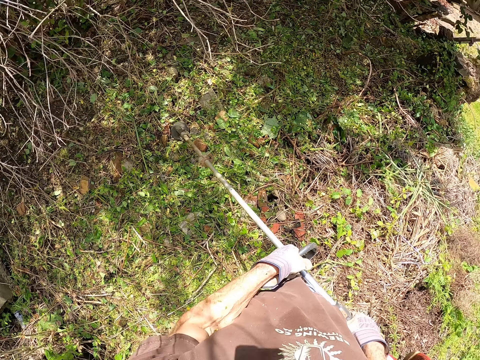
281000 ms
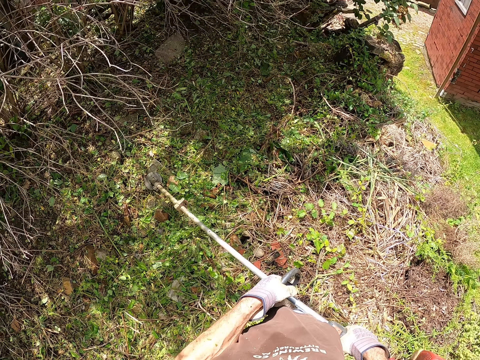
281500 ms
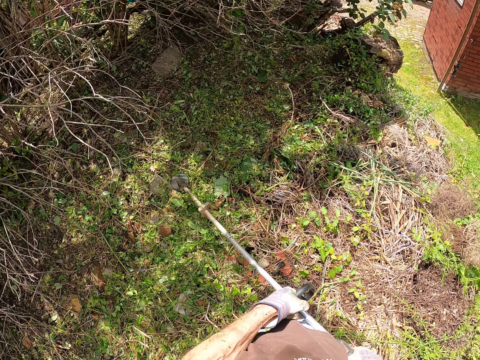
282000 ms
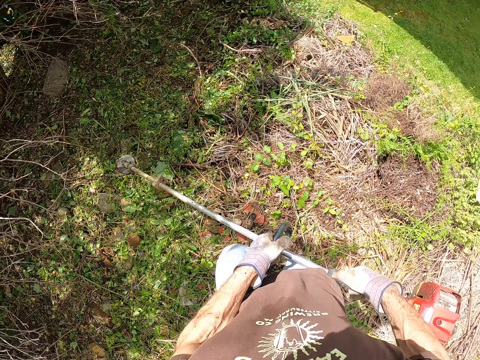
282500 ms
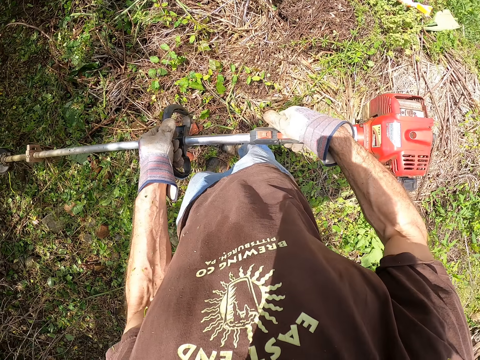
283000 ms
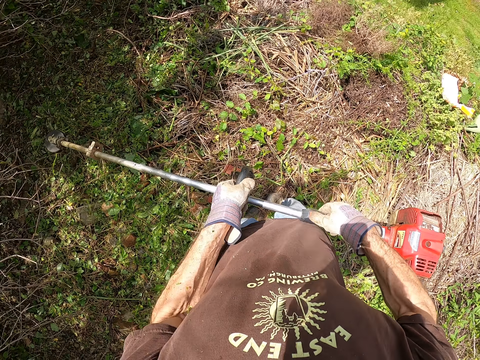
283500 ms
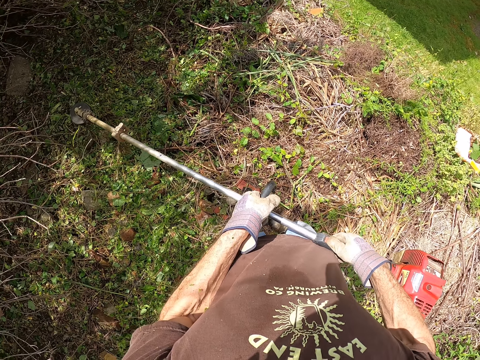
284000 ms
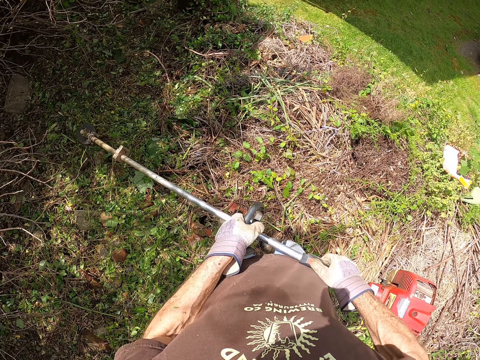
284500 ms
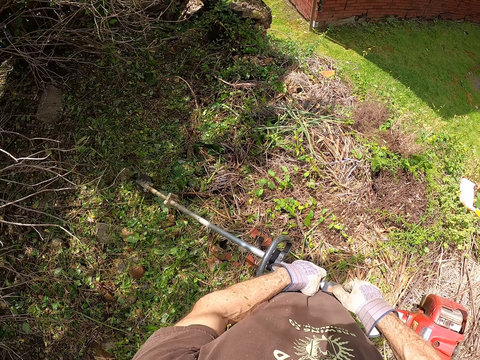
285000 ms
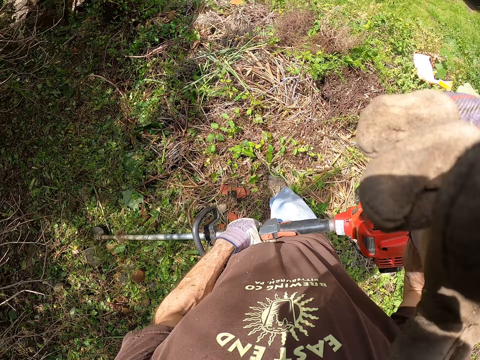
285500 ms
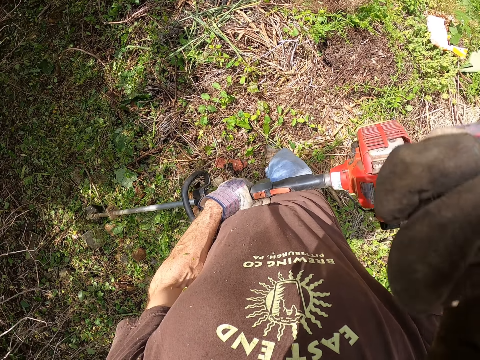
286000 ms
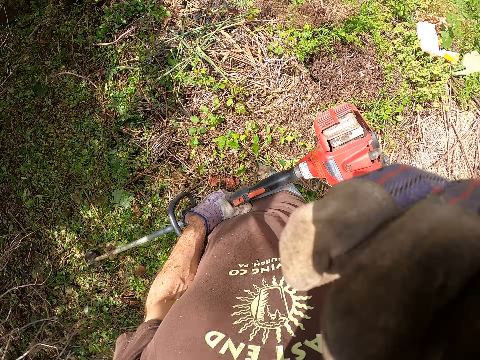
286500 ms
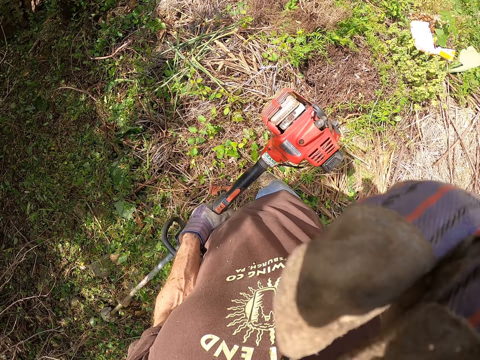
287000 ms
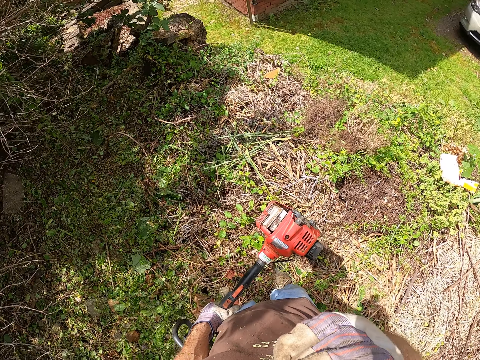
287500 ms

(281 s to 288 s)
The camera wearer stands on the weed. He pulls his hand off the brush cutter. He touches himself. He holds the camera. He pulls his hand off the camera.

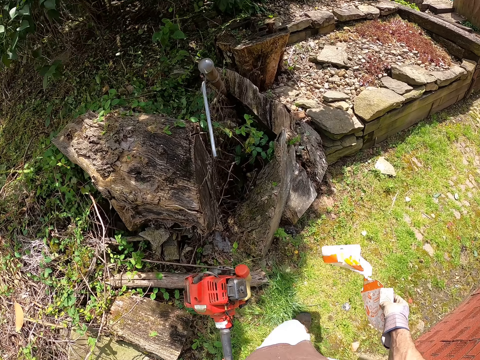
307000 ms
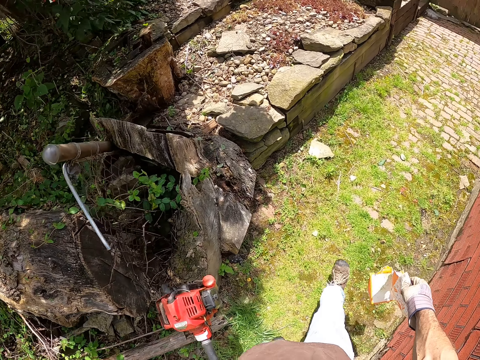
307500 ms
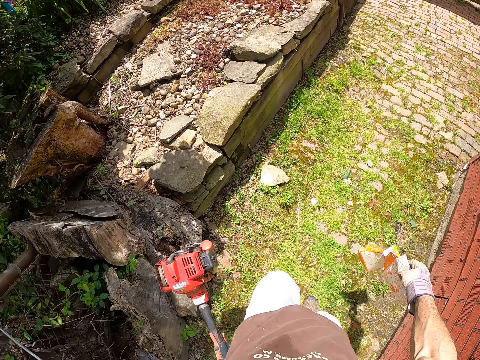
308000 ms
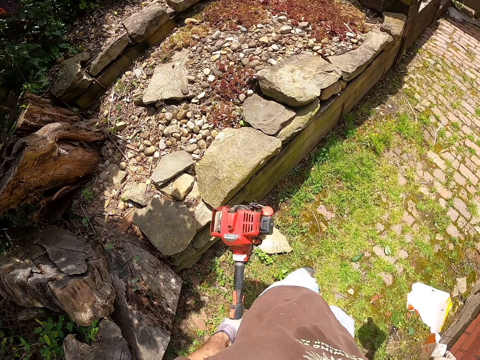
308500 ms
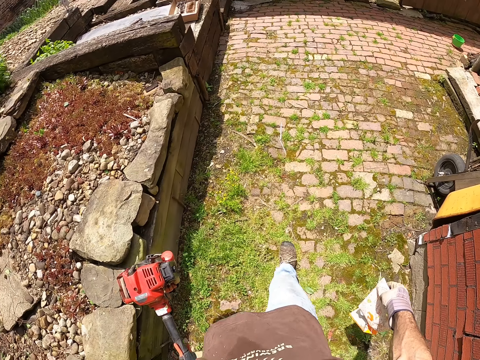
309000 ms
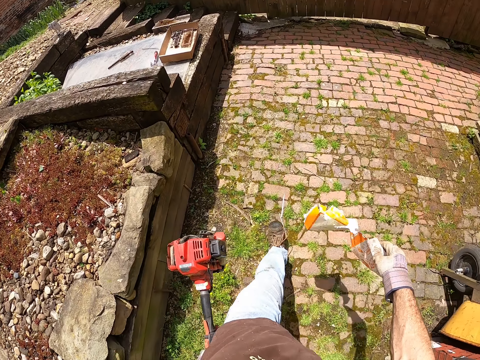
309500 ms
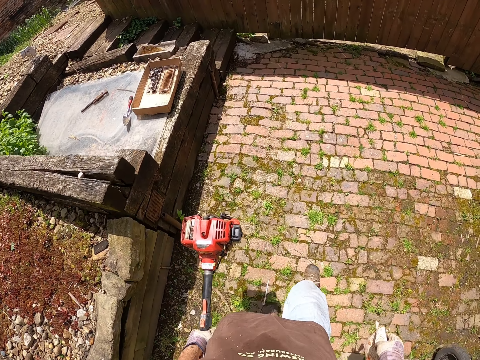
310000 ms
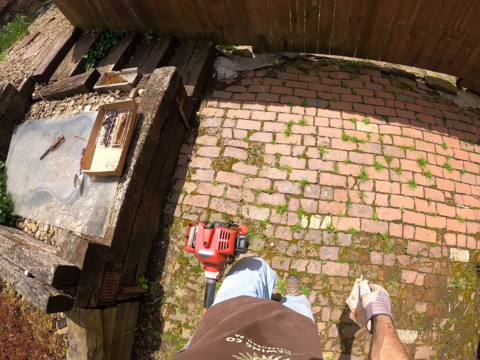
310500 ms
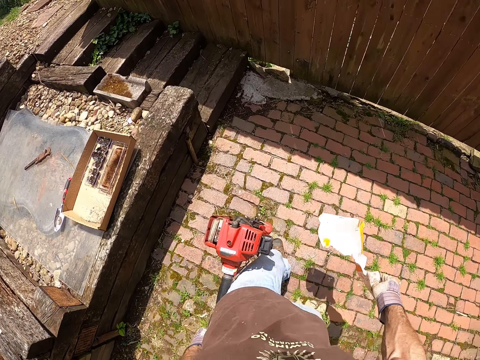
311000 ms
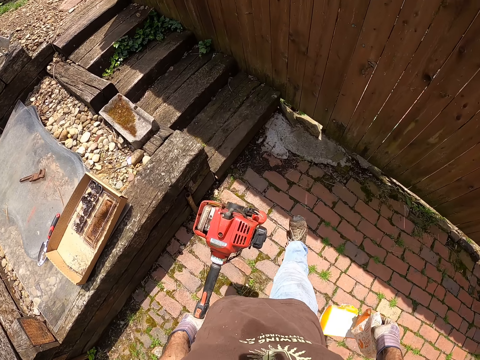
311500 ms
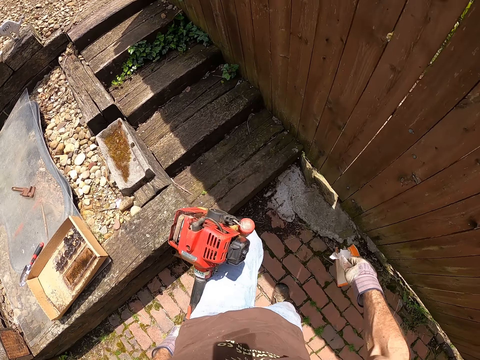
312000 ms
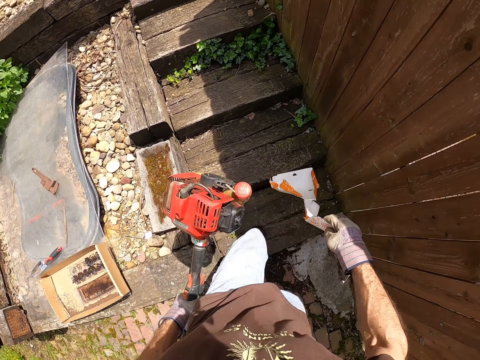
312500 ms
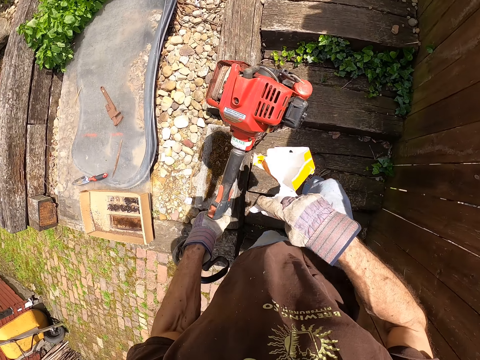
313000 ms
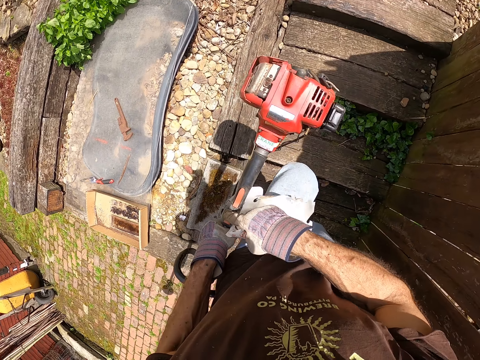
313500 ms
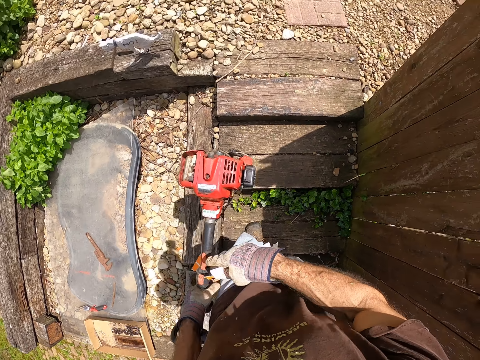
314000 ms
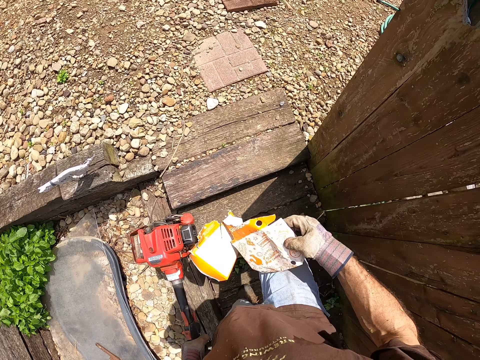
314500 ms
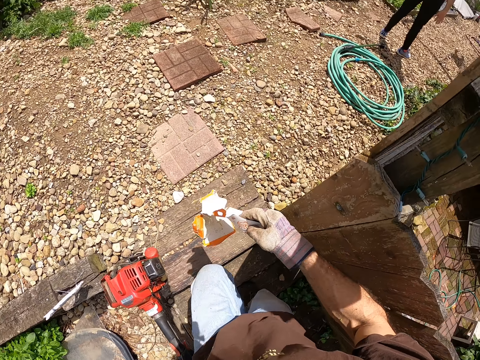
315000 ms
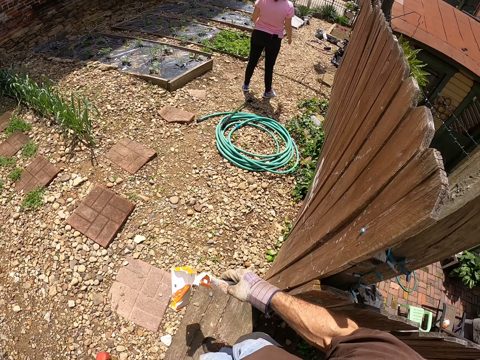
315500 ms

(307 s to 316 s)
The camera wearer walks around the compound. He climbs the stairs, holds the brush cutter with both hands, and pulls his hand off the brush cutter. He climbs the stairs.

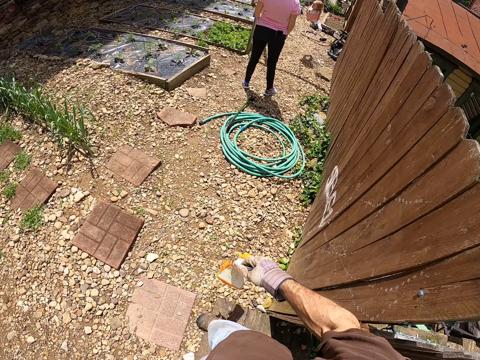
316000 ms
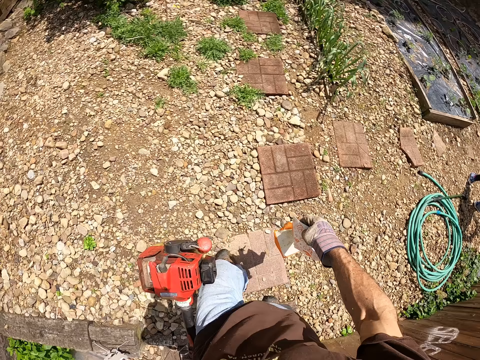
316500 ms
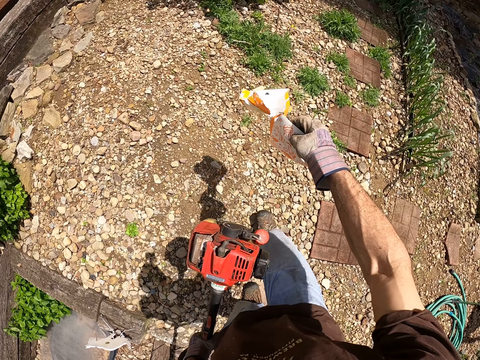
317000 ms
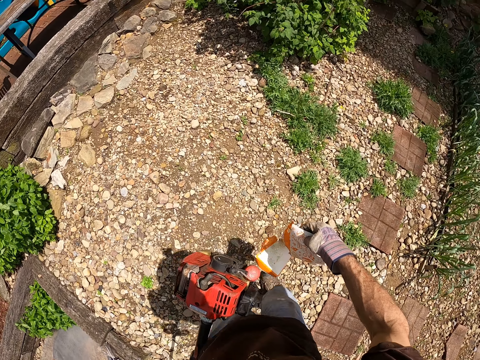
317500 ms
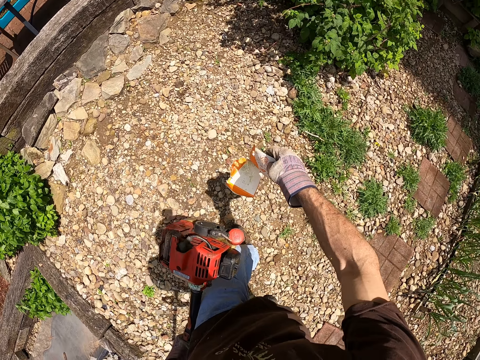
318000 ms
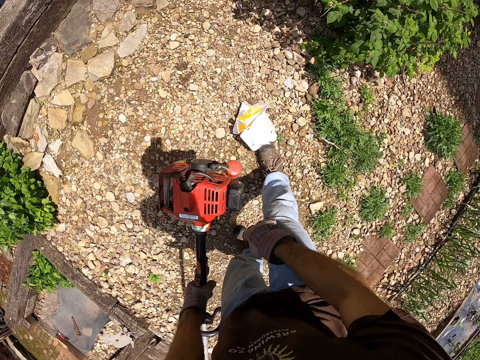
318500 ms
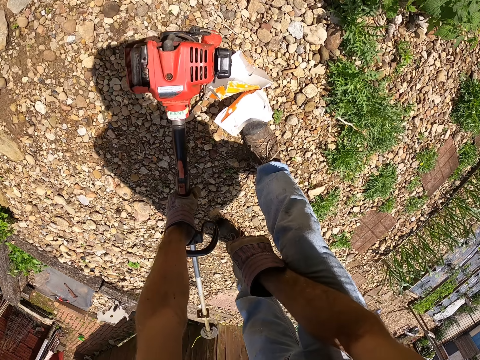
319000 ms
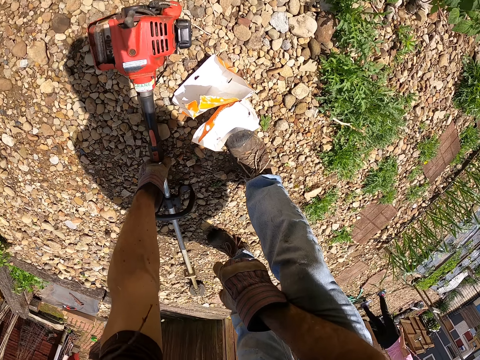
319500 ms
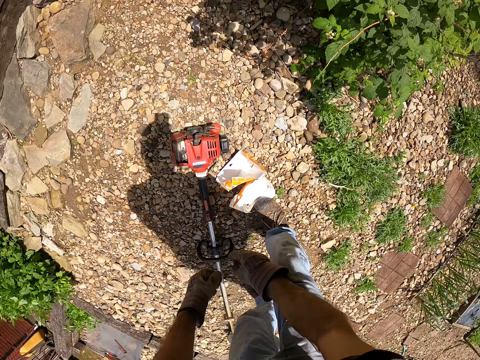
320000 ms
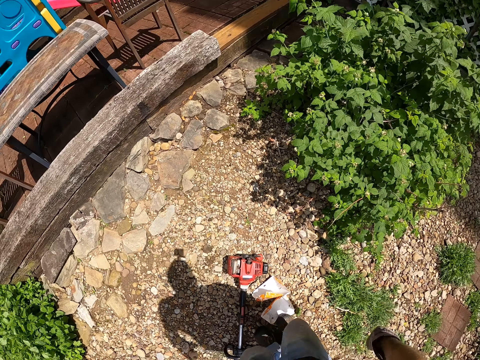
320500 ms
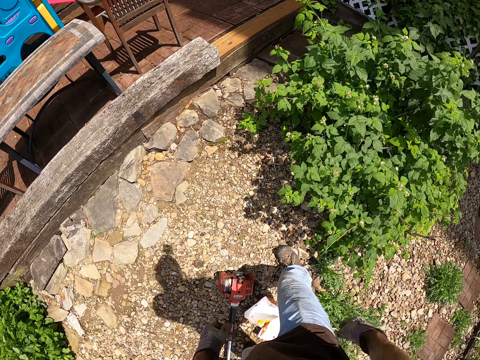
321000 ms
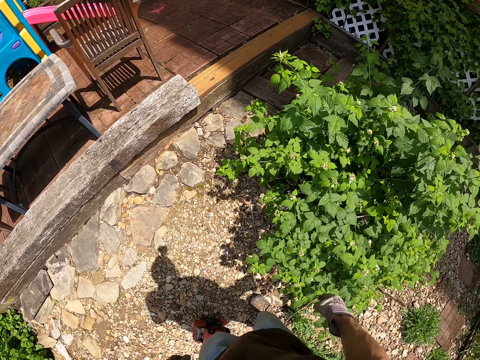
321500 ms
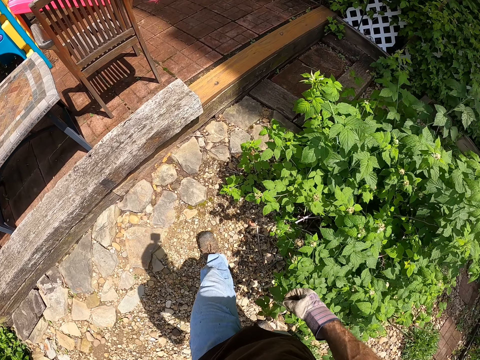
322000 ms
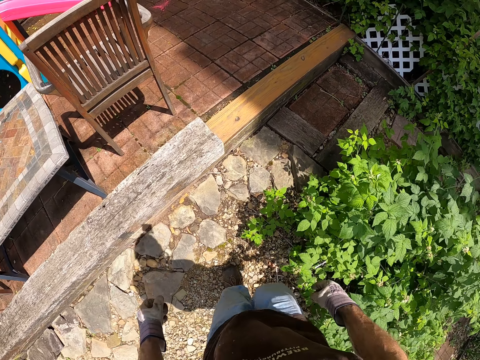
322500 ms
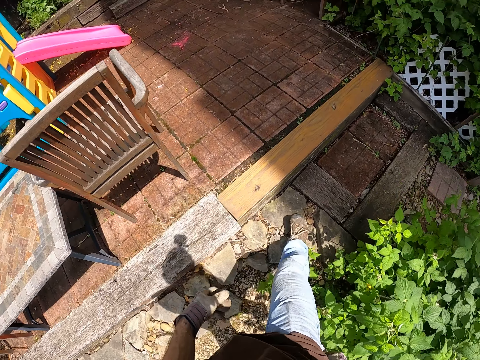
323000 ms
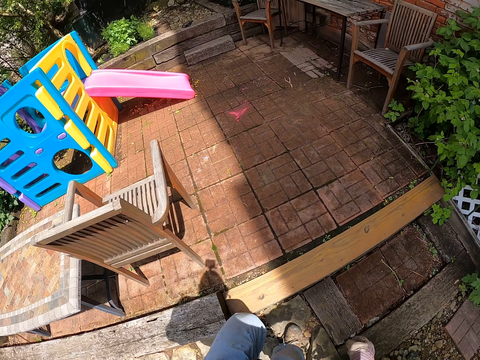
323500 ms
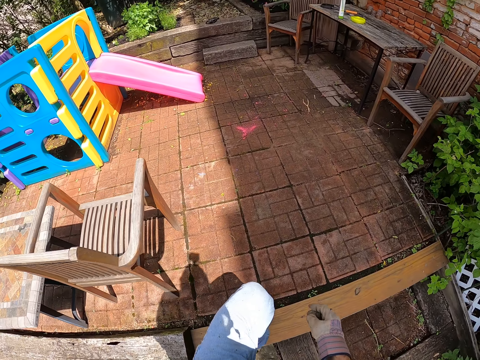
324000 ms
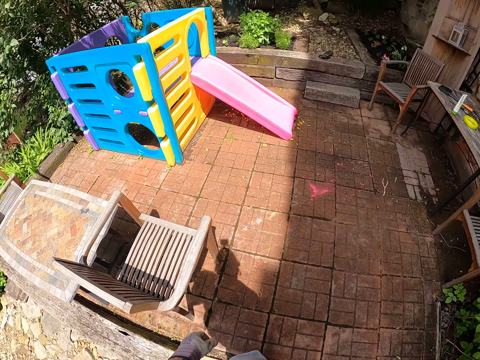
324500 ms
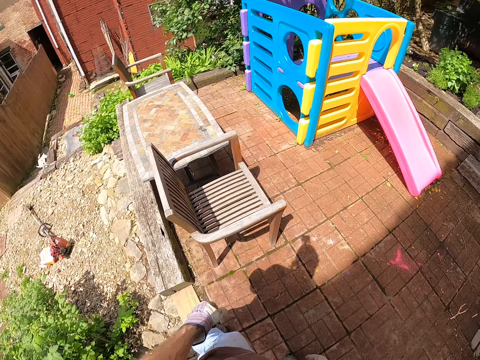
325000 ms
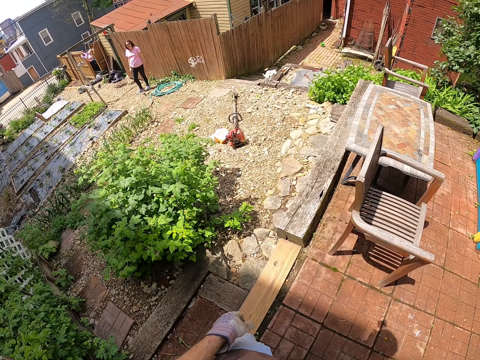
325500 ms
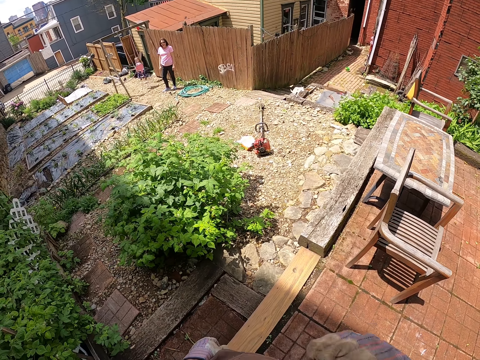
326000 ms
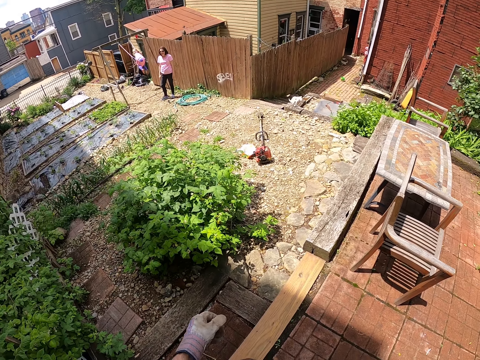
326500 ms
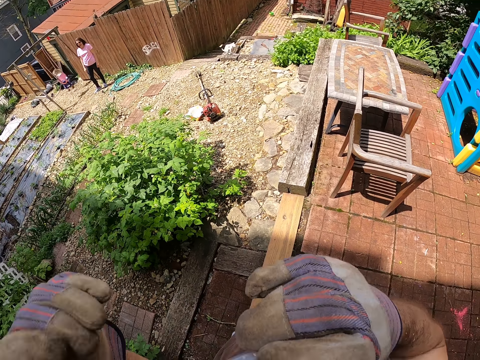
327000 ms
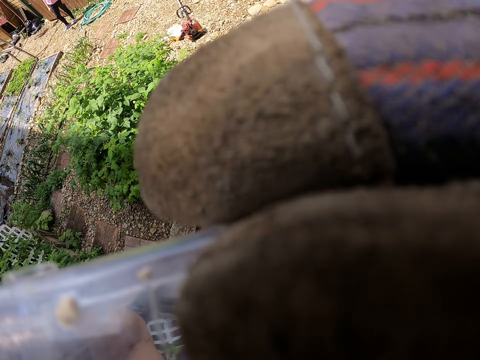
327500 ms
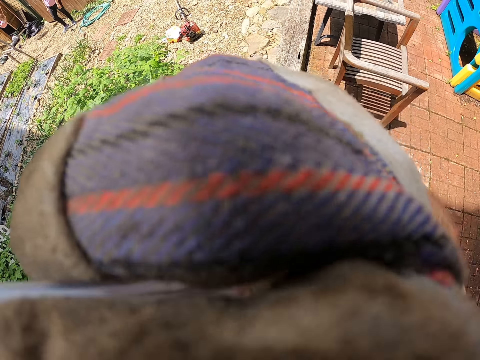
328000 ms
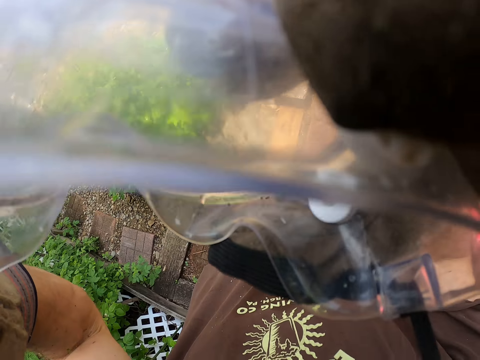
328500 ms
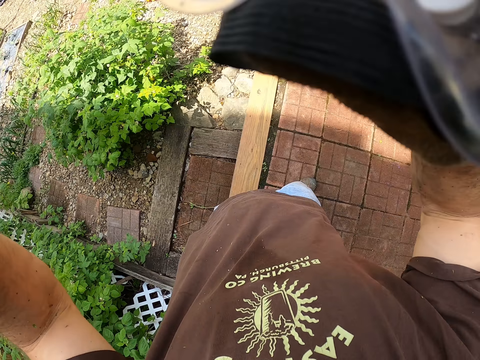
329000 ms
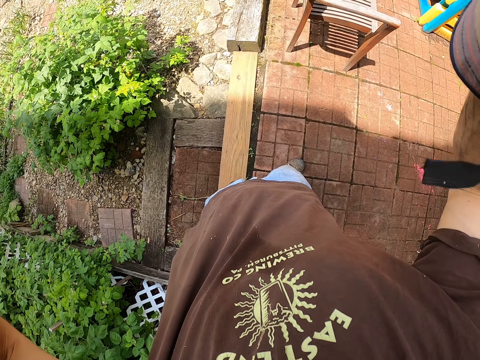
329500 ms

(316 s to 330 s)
The camera wearer walks around the compound. A man stands on the garden. Another man swings on a saw. The camera wearer throws the paper on the ground, puts the piece of carton on the ground, and puts the grass cutter on the ground. They walk around the compound. The first man stares around. The other man swings on the swing. The camera wearer holds the camera and removes the safety glasses from the face.
